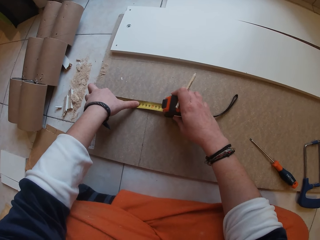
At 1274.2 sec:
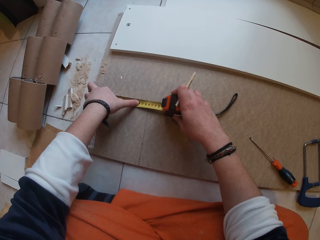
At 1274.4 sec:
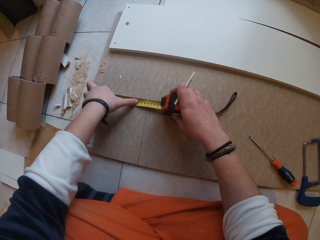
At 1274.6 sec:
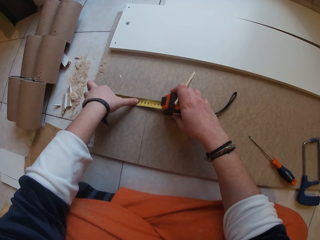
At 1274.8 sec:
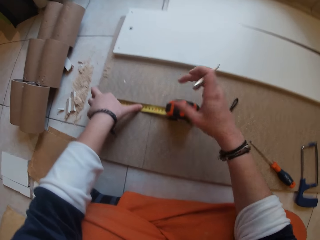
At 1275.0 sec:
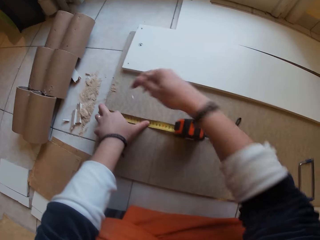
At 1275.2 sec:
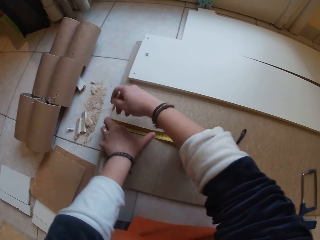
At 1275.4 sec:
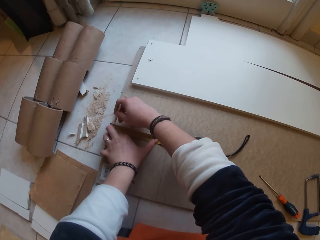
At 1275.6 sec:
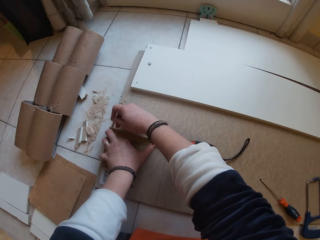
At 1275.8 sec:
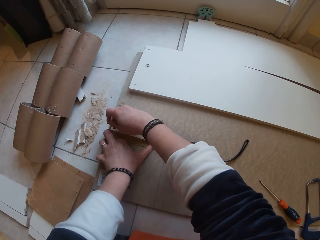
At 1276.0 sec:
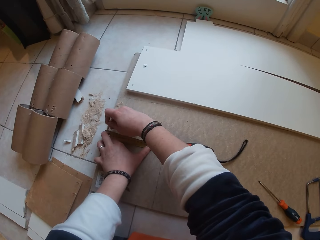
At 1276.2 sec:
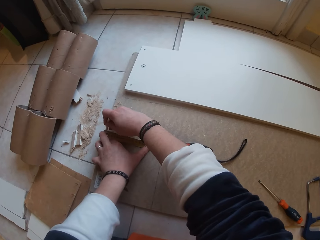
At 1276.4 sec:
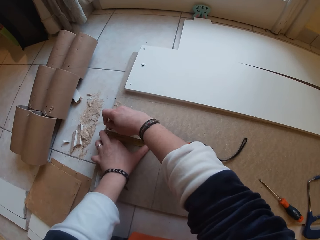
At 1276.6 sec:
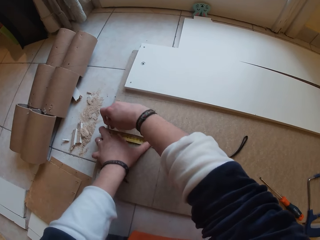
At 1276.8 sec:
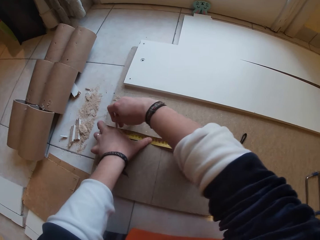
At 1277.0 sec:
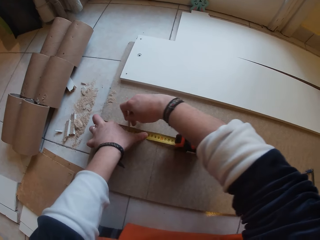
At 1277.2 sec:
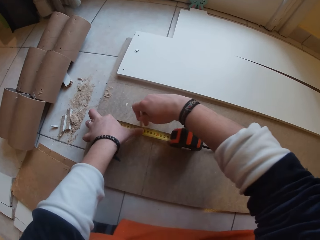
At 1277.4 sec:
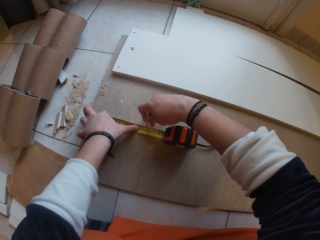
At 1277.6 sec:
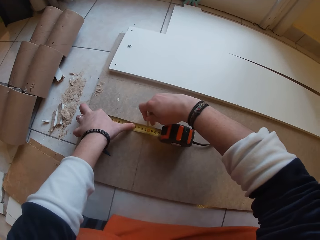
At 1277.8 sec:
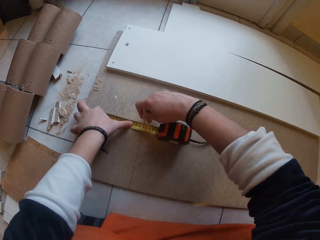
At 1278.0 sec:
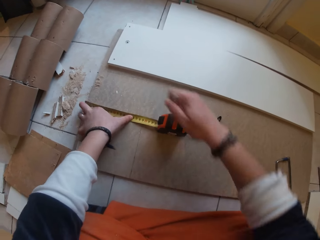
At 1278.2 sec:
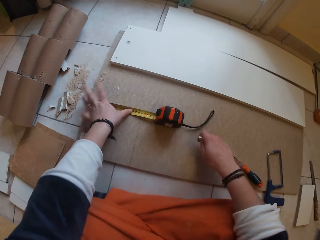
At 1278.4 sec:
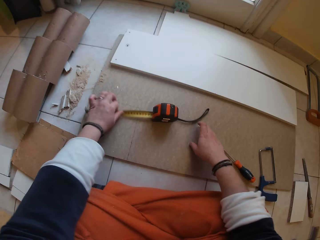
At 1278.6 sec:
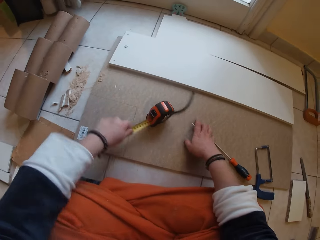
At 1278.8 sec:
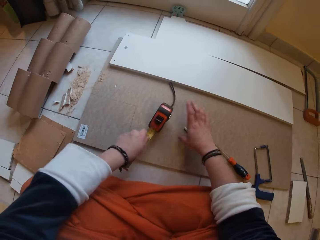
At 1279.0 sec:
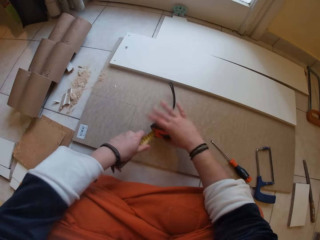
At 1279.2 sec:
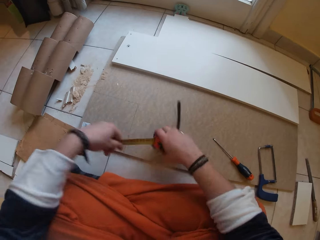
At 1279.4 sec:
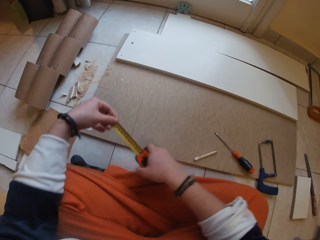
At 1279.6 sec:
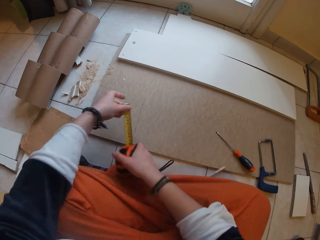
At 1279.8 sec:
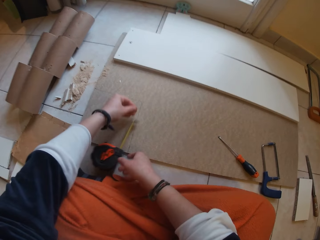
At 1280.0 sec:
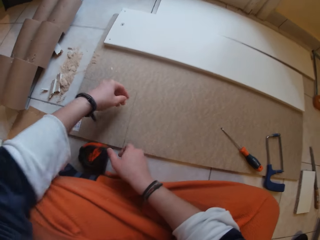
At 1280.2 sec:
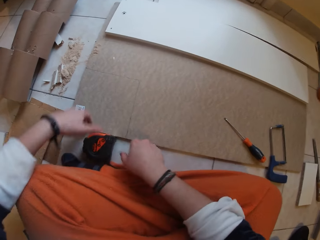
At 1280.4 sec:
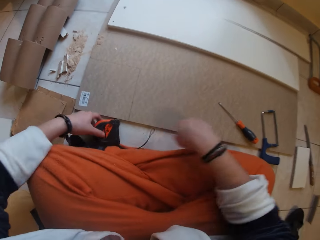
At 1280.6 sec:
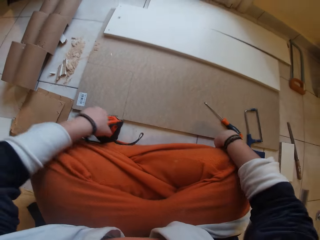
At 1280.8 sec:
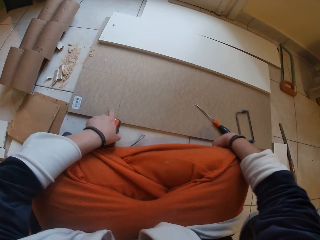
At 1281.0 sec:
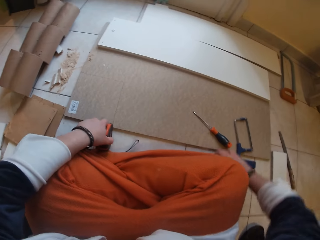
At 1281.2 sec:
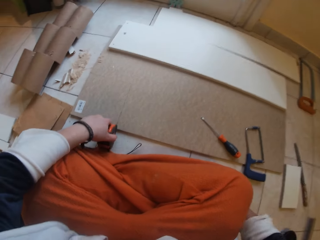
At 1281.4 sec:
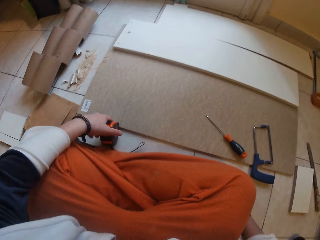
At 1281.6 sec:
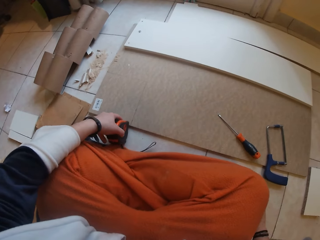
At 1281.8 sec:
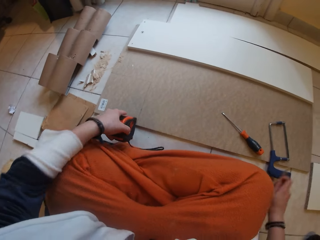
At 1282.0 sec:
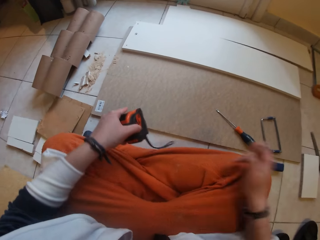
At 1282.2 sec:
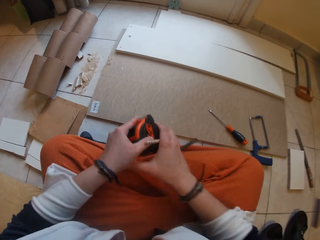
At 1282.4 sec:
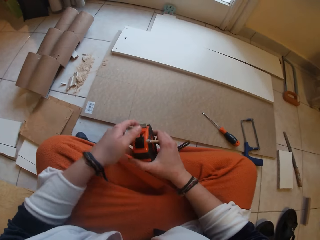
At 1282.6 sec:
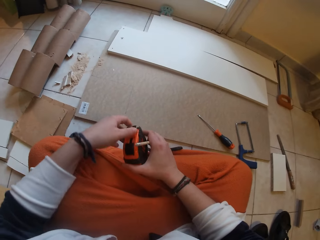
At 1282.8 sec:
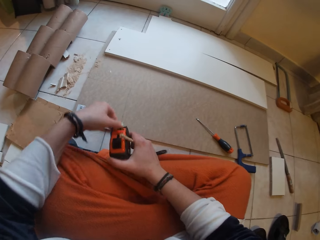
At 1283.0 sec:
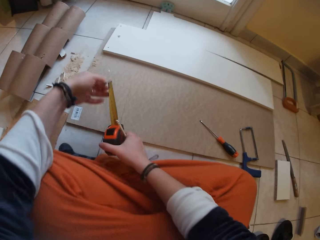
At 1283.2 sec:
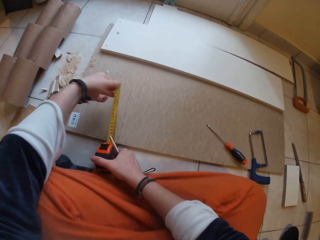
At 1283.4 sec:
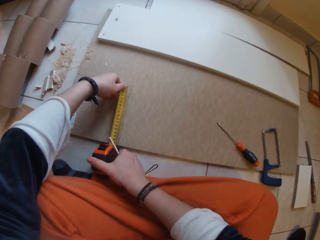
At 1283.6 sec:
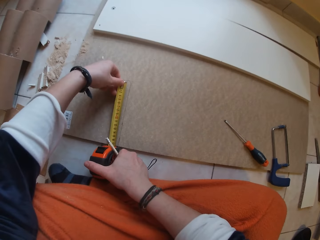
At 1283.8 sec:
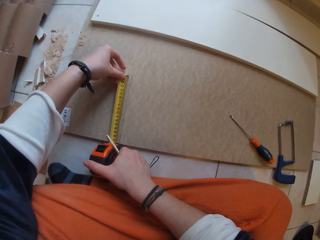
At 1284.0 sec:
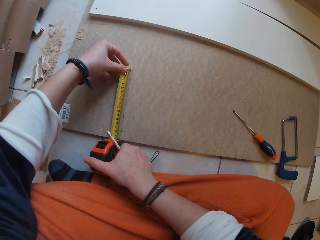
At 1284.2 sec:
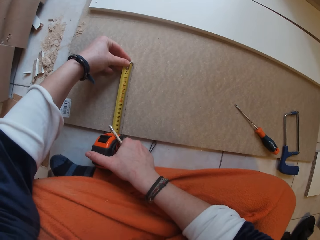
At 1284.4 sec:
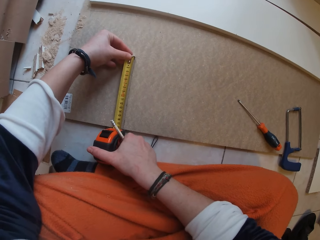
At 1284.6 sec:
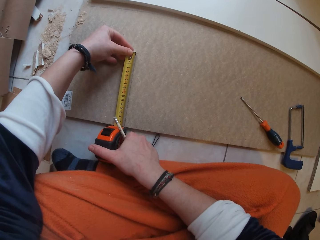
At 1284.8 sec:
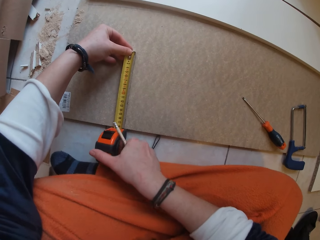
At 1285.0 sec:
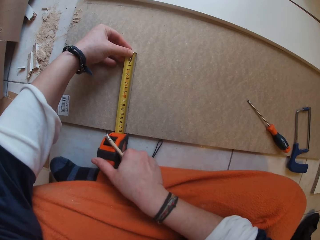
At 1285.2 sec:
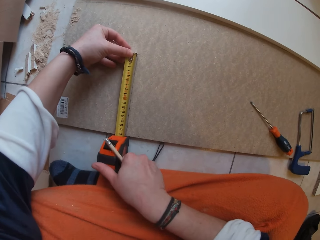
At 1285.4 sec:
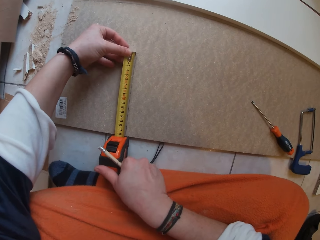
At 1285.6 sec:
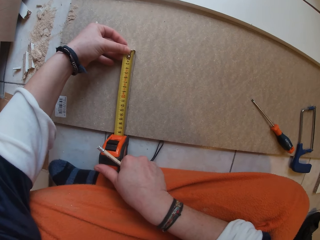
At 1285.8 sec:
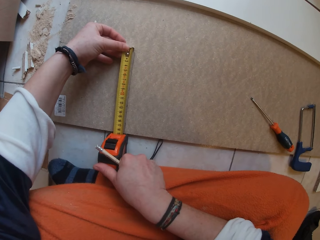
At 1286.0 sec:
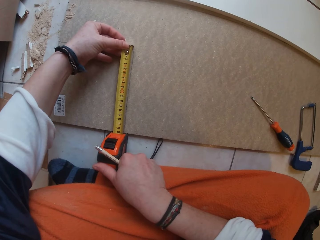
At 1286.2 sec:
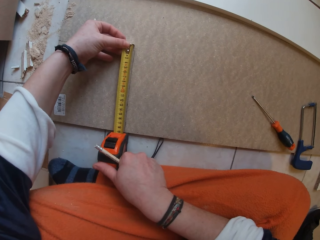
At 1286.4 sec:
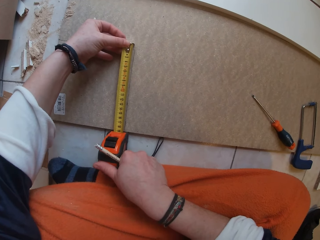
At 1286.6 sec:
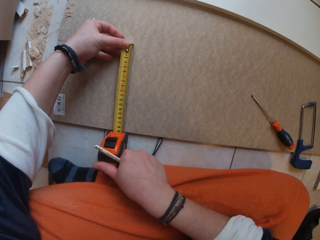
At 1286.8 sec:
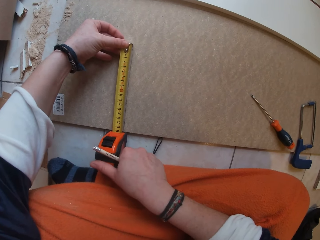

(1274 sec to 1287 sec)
The camera wearer marks the board with the pencil in her right hand. She drops the pencil on the board with her right hand. She holds the tape measure with both hands. She picks the pencil from the floor with her right hand. She measures the board with the tape measure using both hands.

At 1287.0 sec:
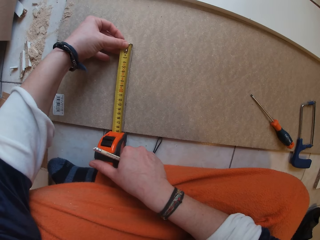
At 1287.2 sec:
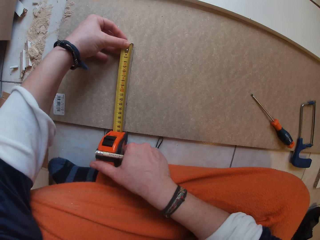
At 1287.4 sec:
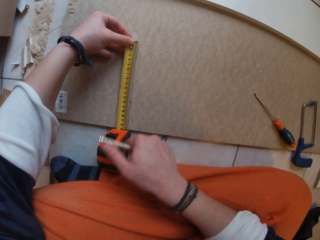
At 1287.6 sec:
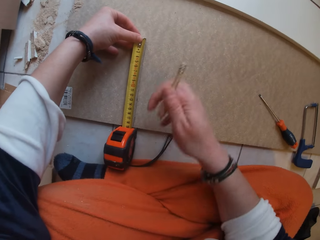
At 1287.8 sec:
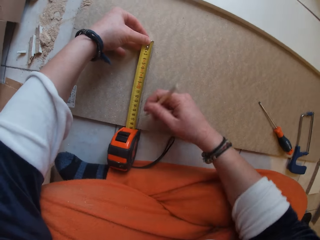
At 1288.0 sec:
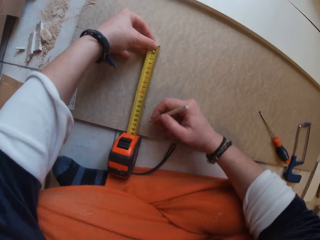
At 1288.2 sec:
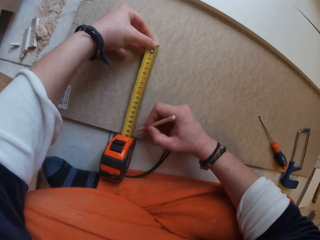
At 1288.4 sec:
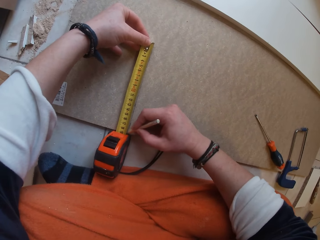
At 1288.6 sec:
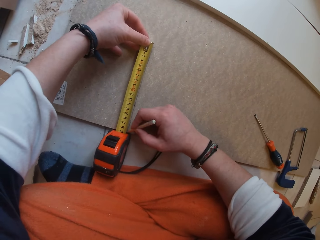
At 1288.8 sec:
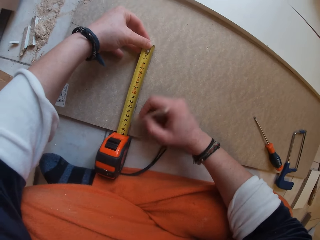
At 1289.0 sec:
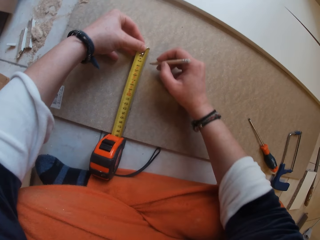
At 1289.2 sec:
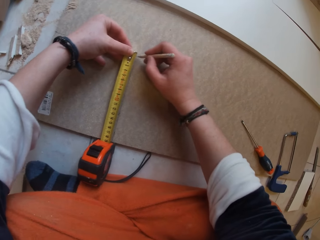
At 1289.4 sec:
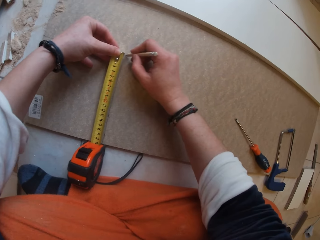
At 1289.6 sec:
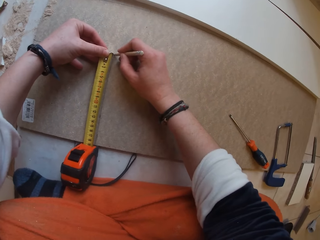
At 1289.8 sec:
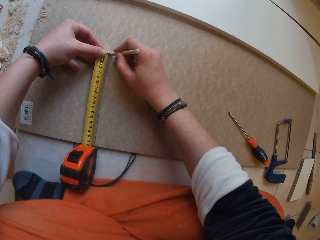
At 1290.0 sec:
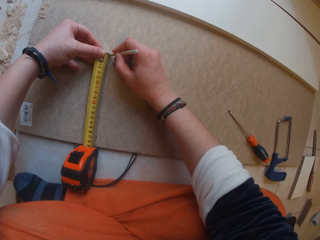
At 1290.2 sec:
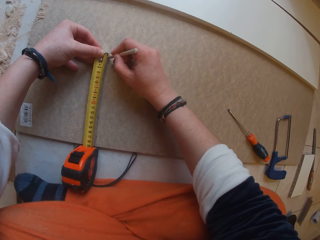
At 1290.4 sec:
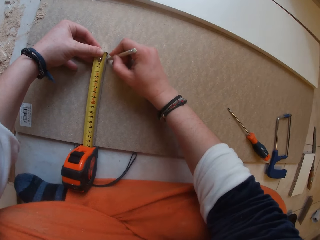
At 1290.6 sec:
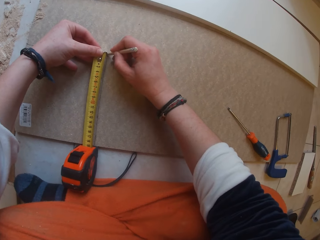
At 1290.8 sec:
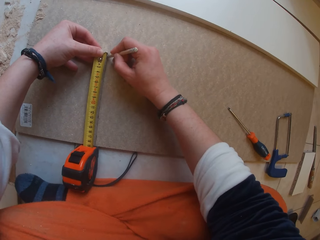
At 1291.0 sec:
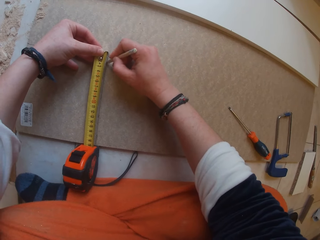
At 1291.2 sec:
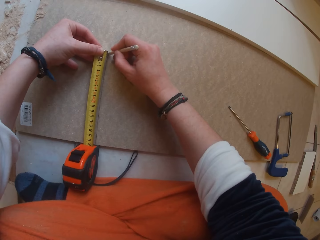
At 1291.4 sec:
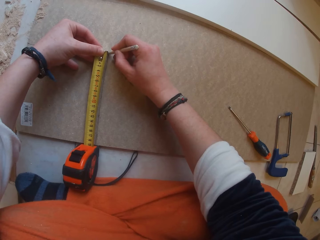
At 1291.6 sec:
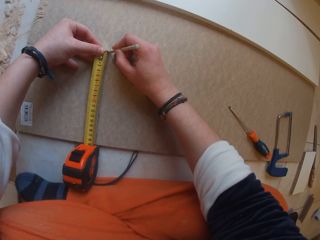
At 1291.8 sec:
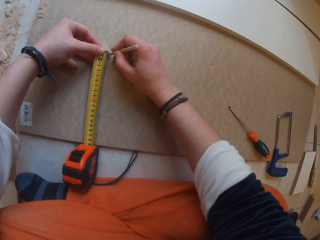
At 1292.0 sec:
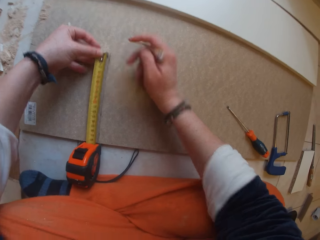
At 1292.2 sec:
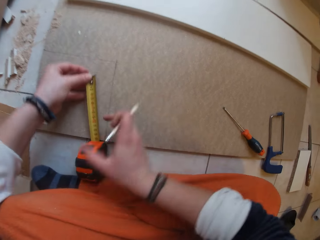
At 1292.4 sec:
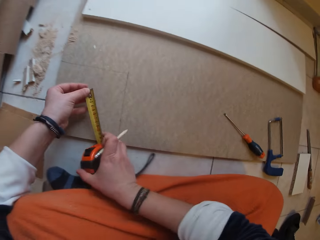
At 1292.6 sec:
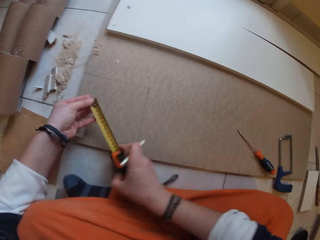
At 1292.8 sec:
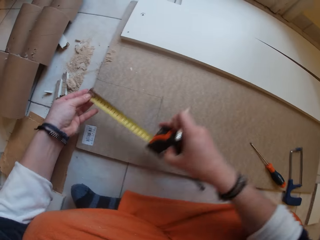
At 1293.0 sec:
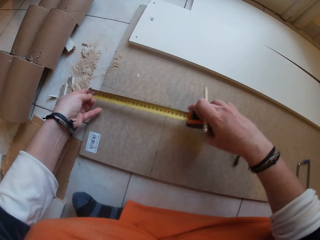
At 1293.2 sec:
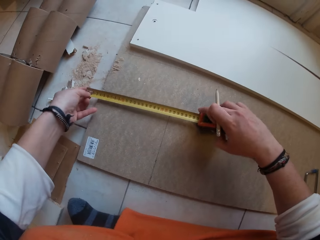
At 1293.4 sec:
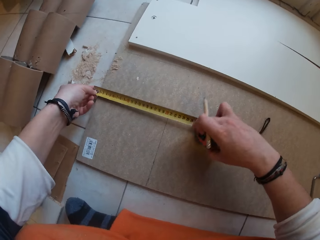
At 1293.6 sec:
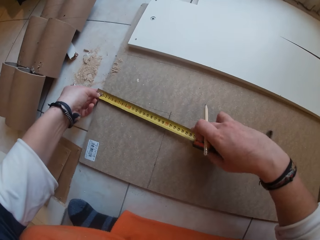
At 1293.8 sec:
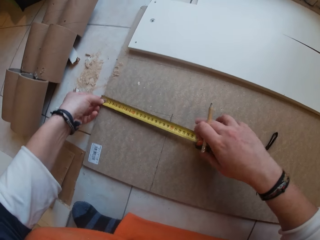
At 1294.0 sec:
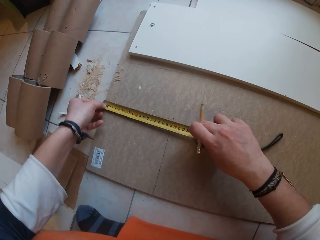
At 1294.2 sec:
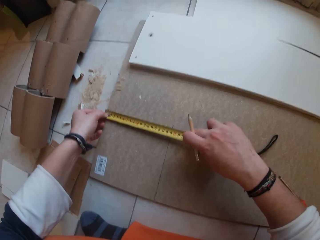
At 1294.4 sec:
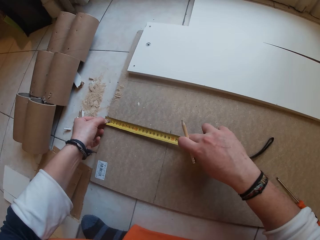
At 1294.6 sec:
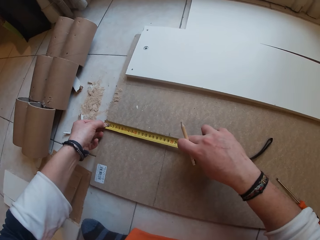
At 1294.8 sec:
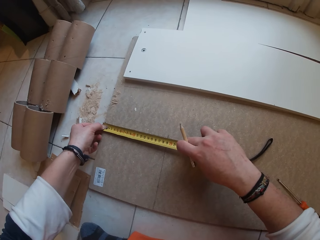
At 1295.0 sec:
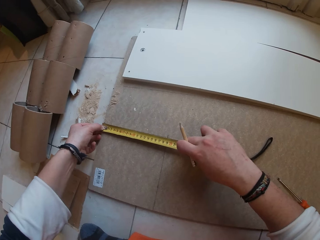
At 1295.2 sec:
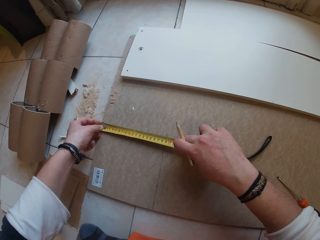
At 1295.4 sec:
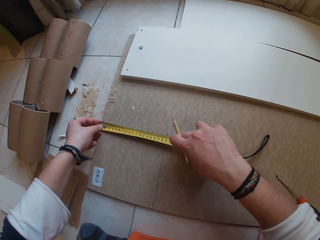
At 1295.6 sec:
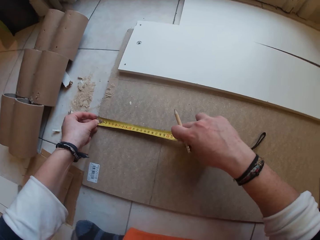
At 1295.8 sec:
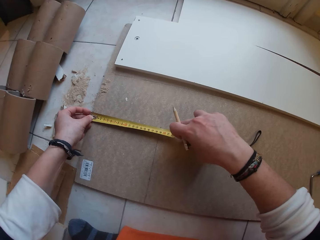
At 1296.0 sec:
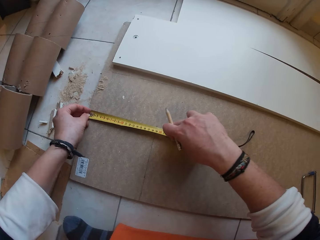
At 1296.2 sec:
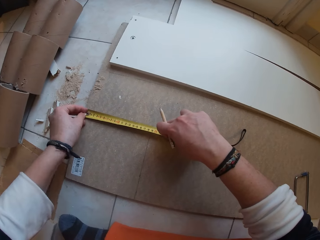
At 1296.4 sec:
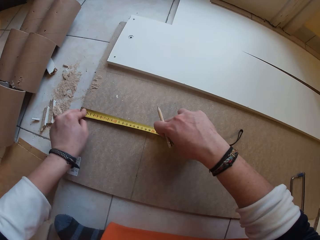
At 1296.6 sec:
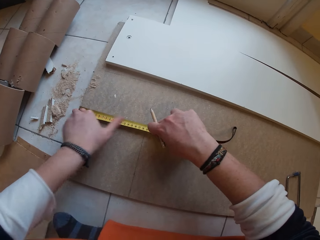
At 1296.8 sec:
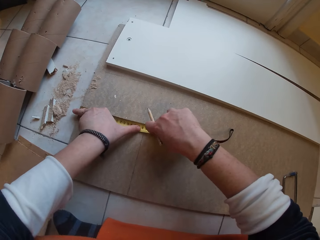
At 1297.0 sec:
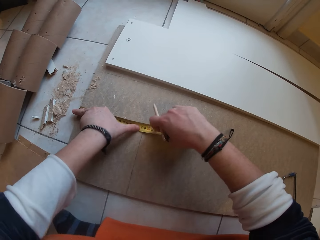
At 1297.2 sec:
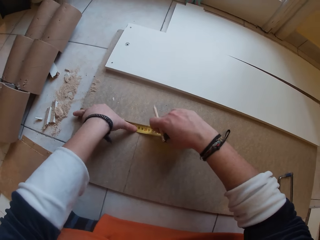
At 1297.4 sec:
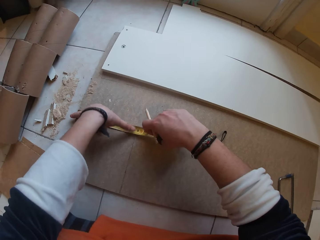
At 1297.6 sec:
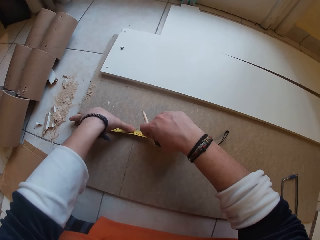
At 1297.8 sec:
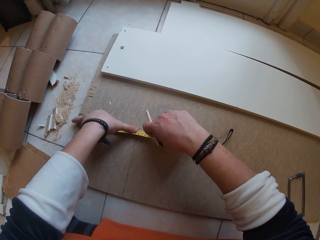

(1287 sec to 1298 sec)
The camera wearer marks the board with the pencil in her right hand. She measures the board with the tape measure using both hands.
